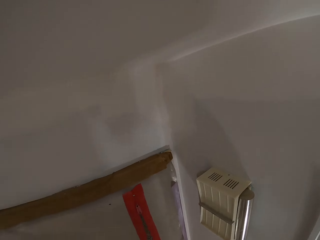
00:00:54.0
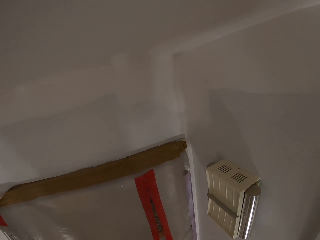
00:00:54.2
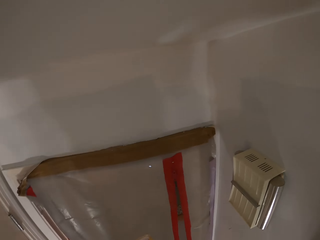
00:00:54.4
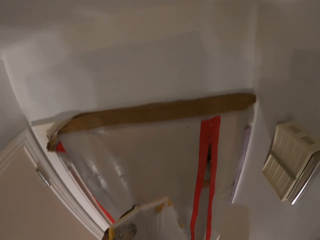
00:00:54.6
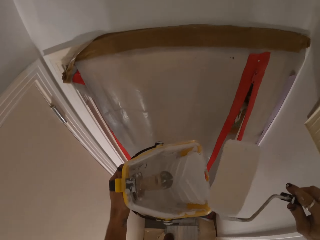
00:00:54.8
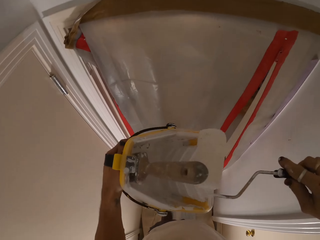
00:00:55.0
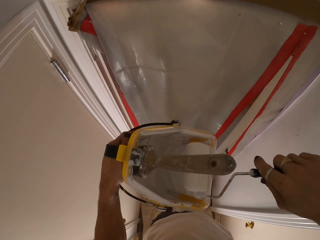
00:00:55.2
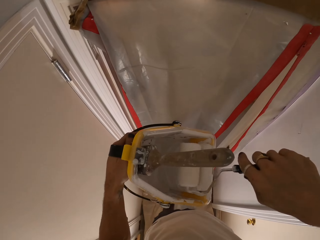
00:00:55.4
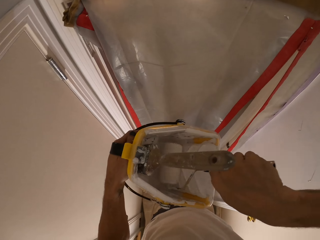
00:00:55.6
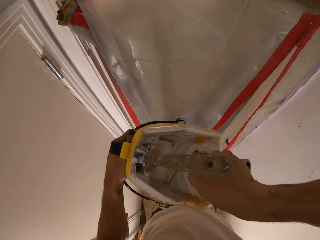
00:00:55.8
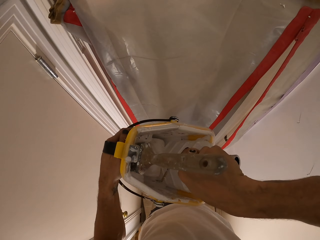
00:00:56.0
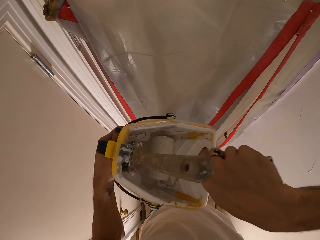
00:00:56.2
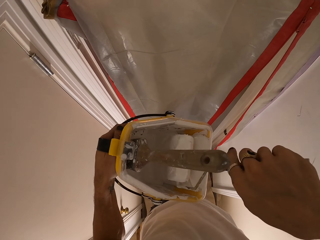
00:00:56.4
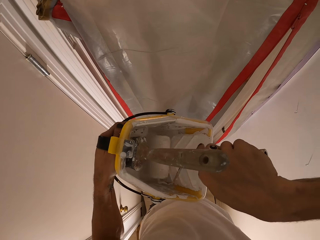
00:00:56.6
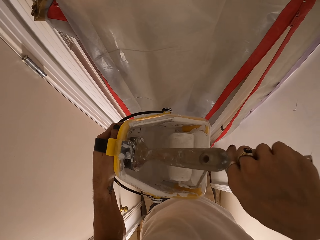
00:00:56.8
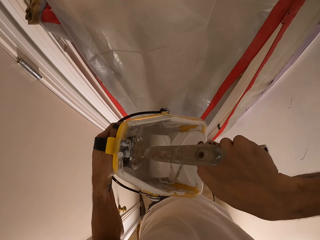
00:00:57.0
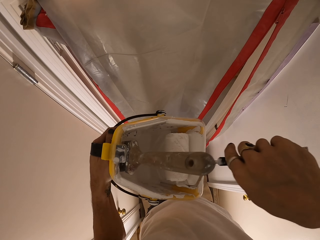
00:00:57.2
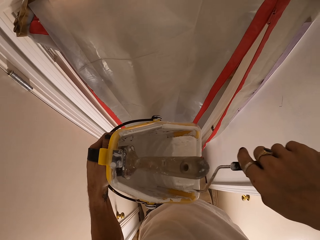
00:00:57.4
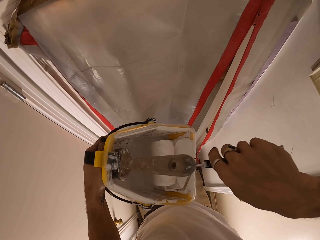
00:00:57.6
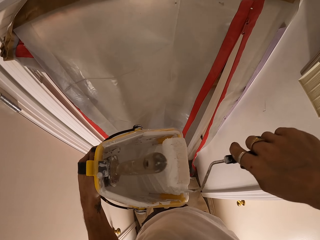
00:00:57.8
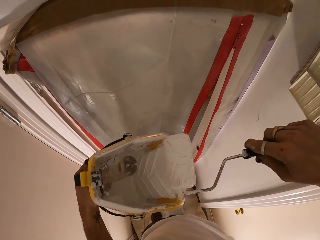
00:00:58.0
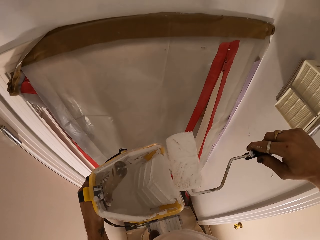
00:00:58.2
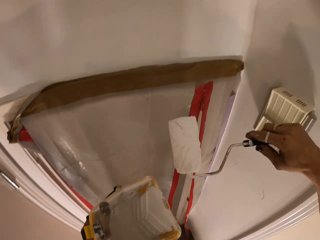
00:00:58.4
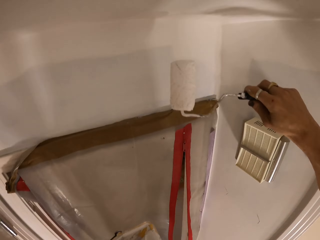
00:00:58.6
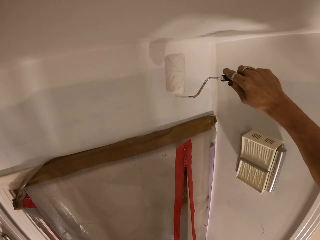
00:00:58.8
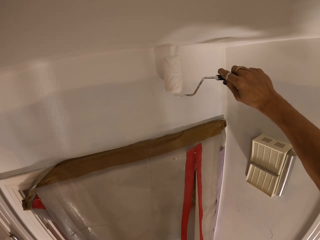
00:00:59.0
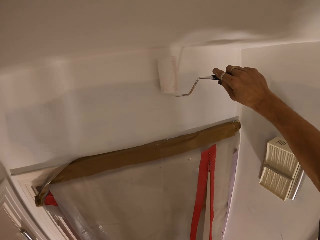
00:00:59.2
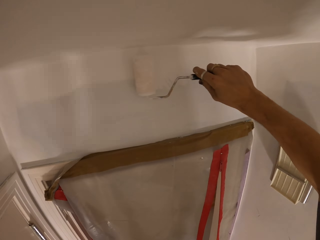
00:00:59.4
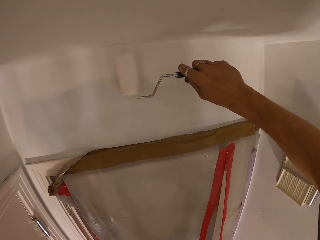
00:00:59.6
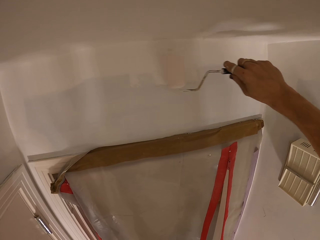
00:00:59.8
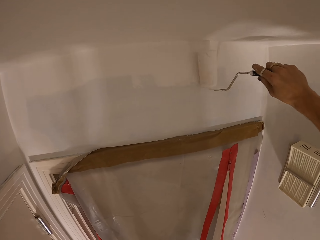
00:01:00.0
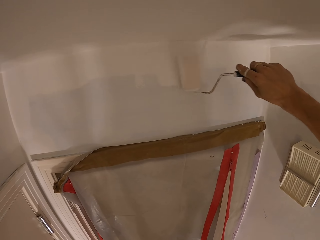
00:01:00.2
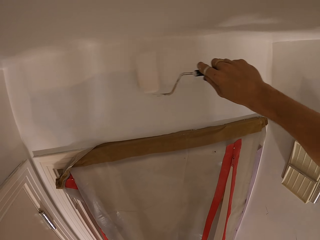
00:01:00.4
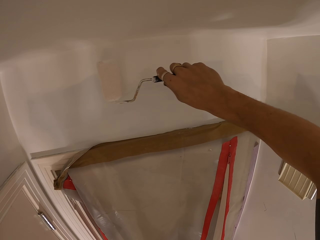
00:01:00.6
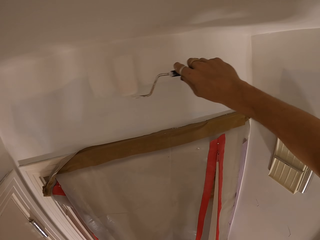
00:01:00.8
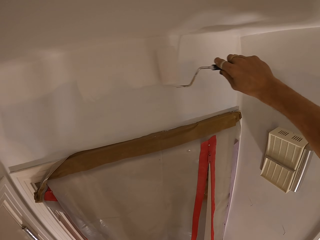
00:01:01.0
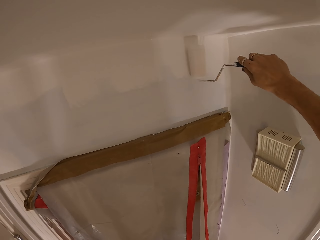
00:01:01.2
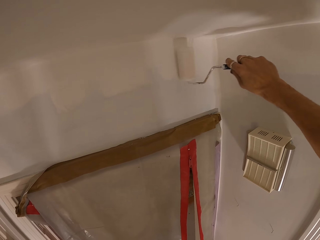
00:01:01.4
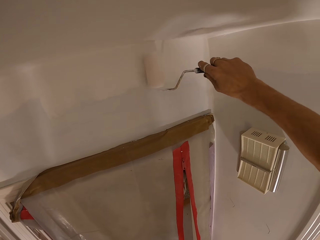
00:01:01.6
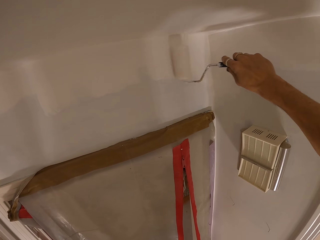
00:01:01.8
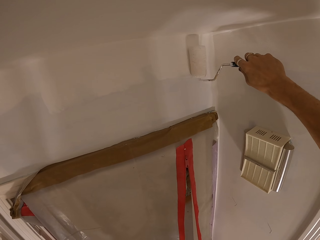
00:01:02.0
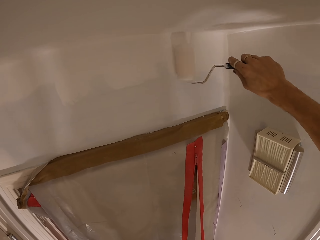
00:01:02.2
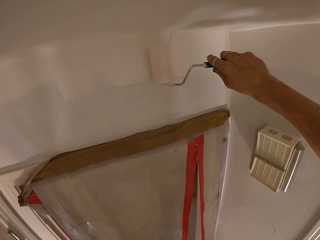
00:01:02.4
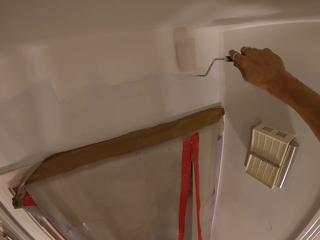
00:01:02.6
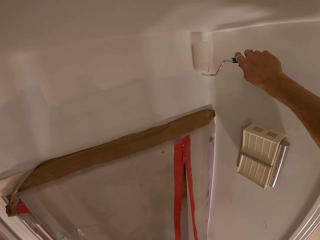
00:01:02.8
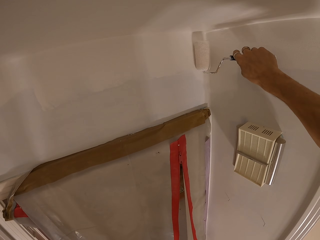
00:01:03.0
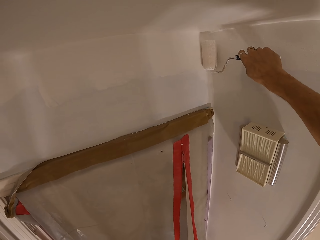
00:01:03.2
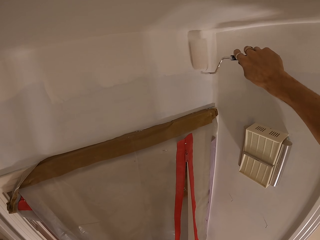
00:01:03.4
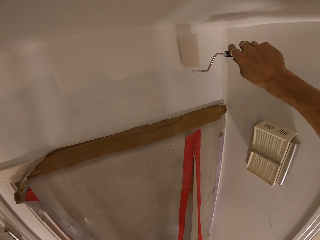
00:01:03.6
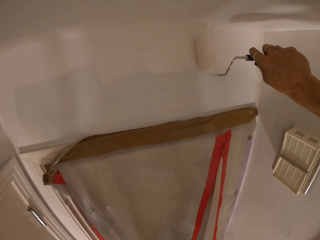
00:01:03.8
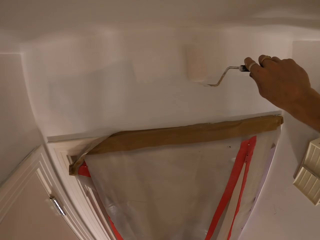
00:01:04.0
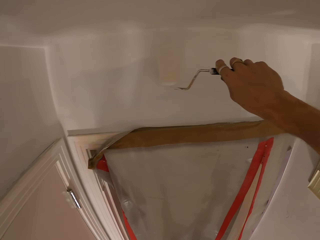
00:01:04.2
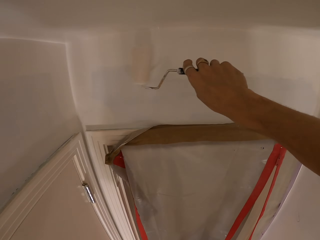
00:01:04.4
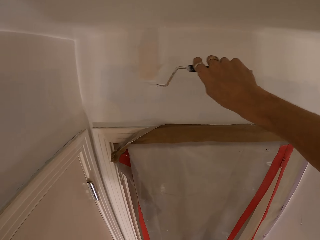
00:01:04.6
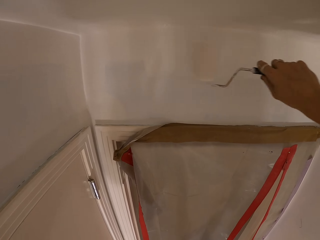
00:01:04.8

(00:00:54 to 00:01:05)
The camera wearer dips the paint roller in the paint. They paint the wall with the paint roller.

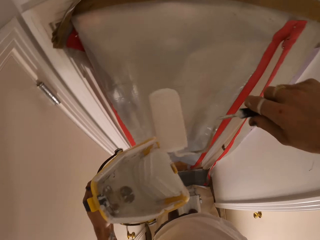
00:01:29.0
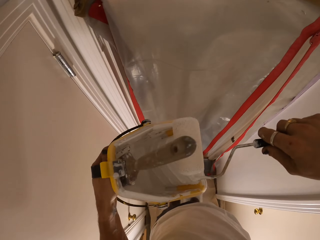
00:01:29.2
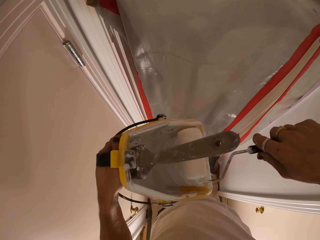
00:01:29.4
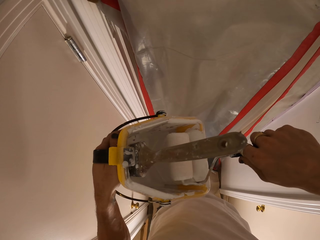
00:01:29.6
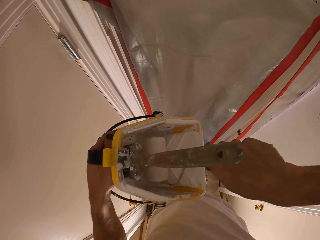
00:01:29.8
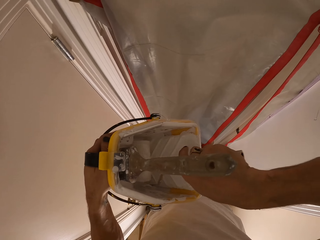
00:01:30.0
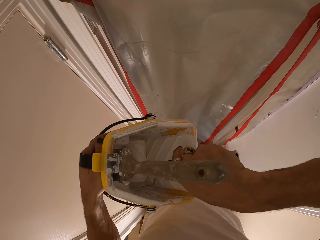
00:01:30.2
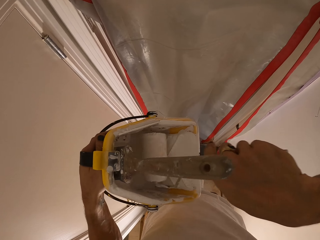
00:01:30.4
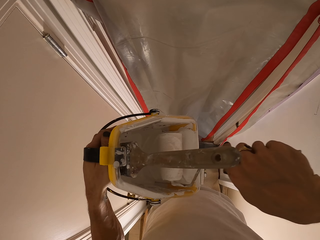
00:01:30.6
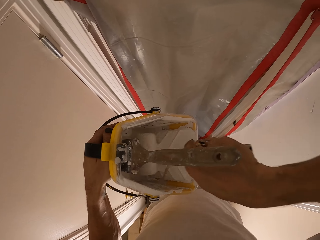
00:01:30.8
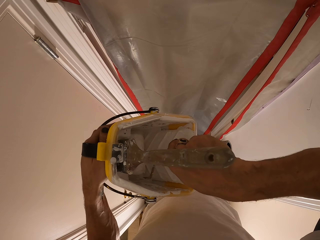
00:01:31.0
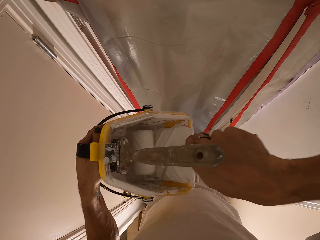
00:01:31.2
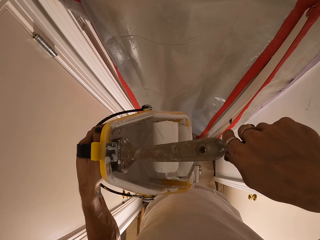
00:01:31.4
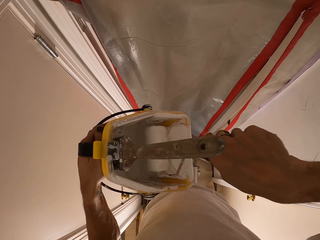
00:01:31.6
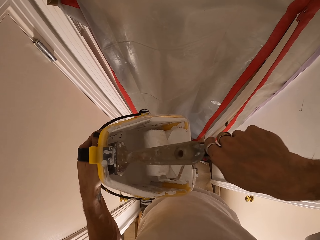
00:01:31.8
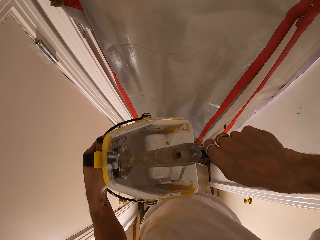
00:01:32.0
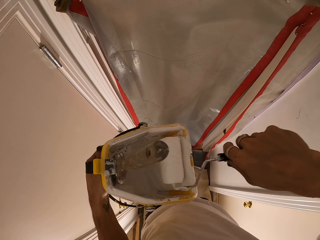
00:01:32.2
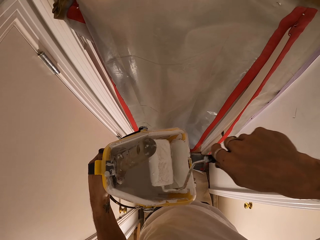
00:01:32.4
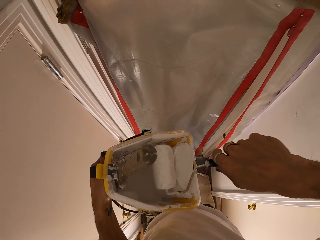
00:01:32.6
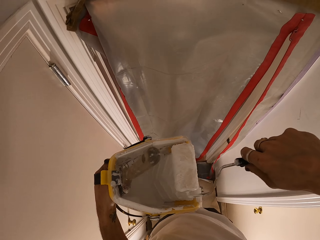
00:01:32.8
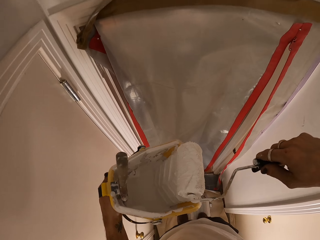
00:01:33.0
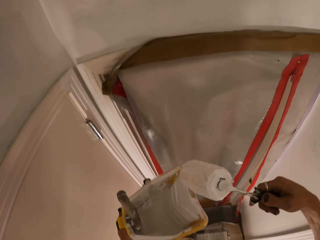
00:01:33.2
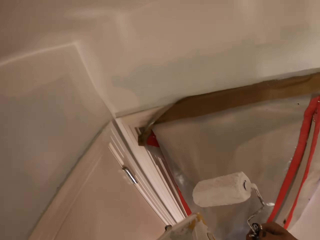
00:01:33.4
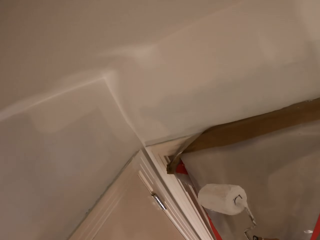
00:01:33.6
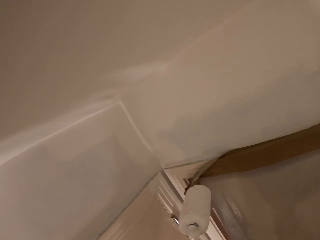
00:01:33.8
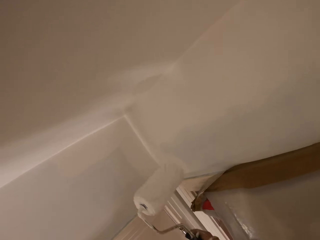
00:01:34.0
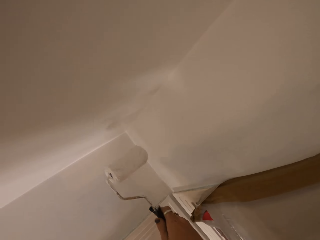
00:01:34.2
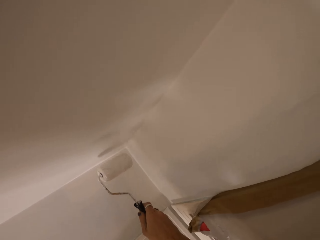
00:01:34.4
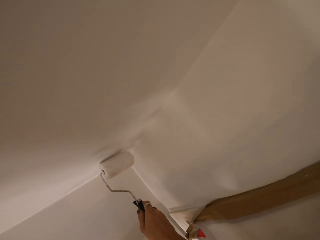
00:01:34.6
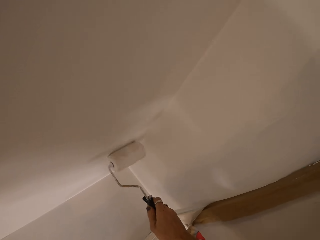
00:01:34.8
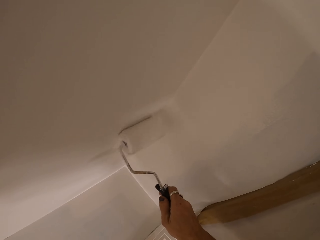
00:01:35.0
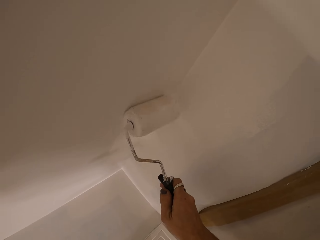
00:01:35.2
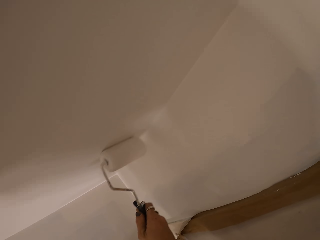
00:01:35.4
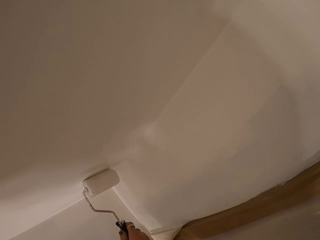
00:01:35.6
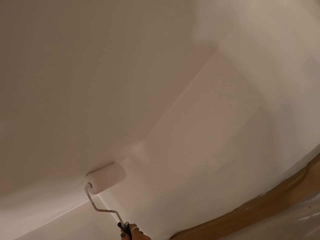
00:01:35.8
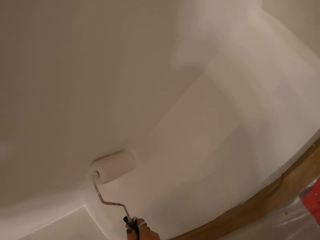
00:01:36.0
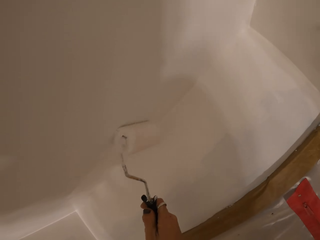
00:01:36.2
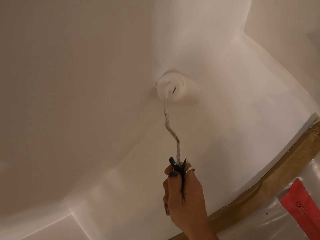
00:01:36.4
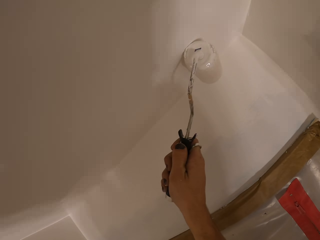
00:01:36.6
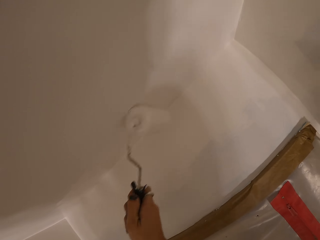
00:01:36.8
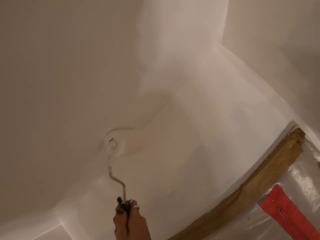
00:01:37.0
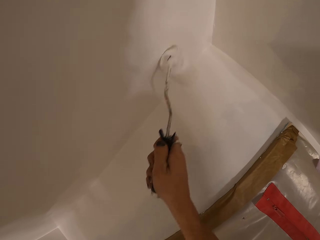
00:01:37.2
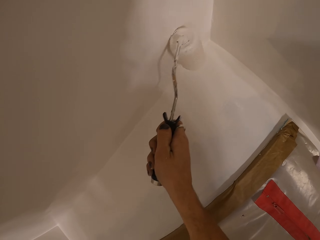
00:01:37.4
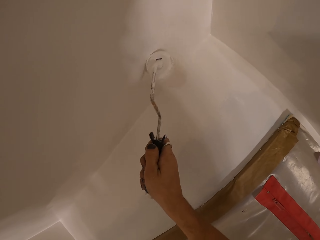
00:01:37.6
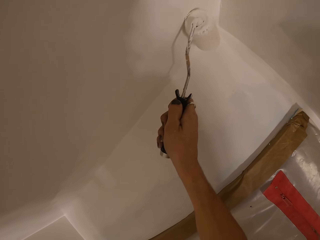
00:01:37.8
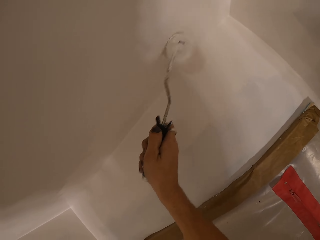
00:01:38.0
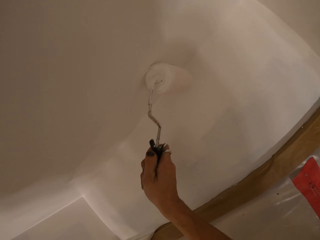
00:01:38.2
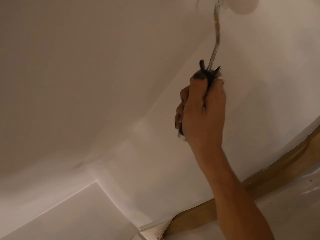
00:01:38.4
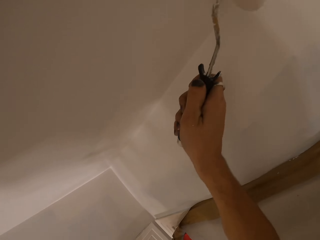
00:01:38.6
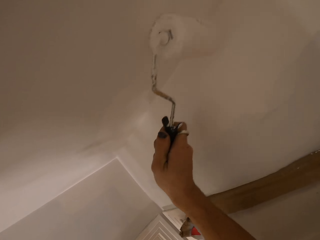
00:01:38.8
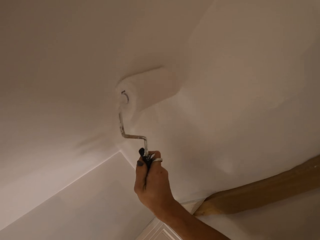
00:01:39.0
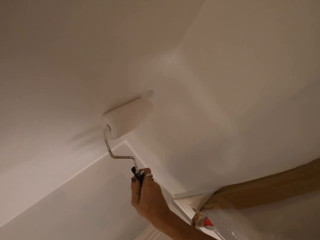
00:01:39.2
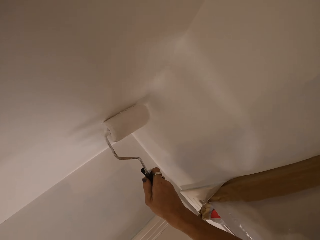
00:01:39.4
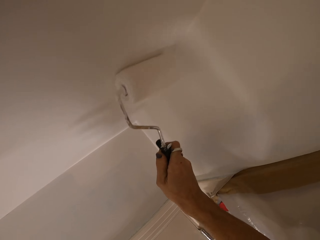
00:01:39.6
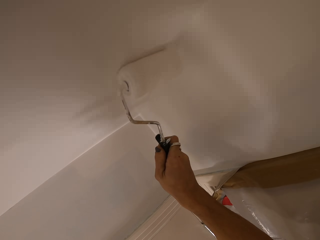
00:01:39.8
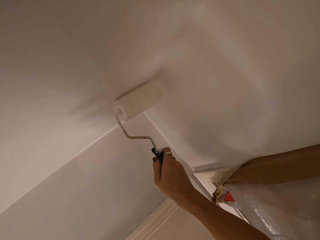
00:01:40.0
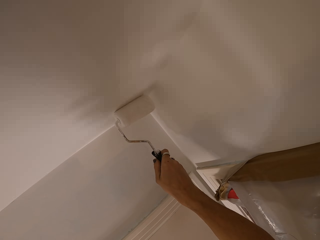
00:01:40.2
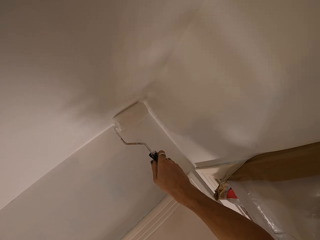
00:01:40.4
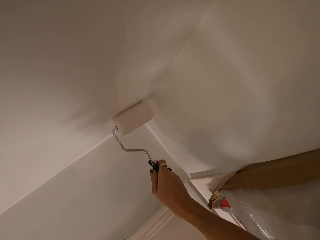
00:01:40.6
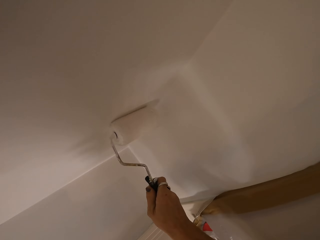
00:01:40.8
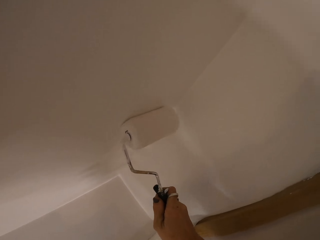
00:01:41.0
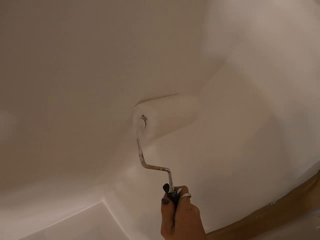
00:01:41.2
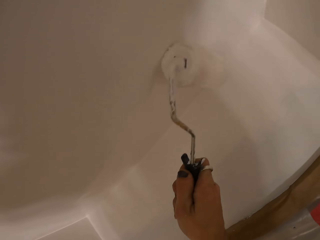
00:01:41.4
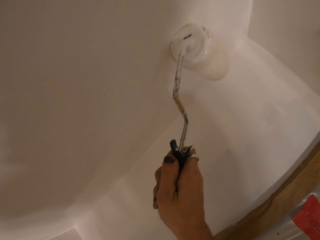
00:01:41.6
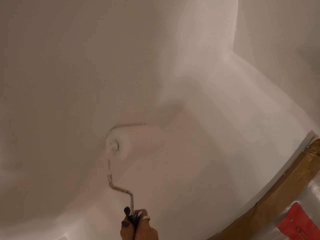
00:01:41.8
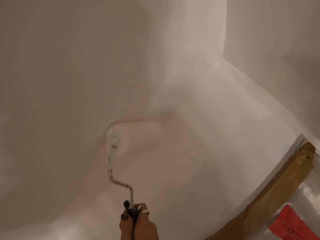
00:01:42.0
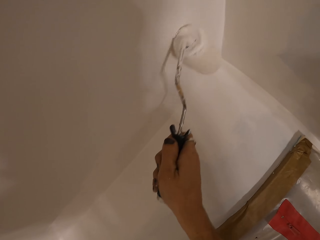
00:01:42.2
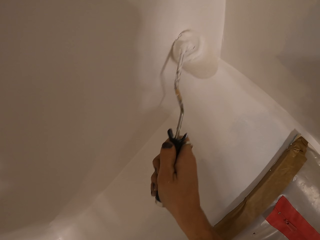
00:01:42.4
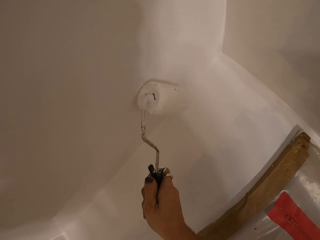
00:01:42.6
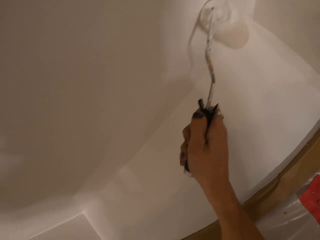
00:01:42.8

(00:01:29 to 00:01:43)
The camera wearer dips the paint roller in the paint. They paint the wall with the paint roller.
